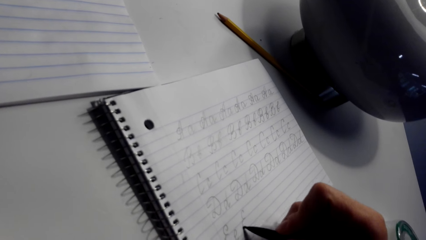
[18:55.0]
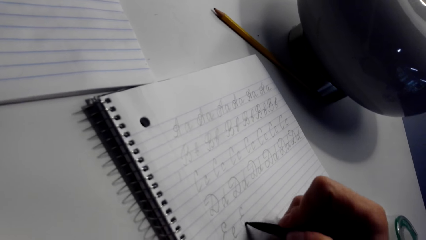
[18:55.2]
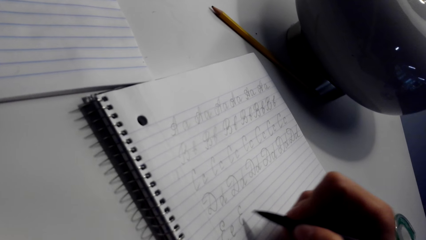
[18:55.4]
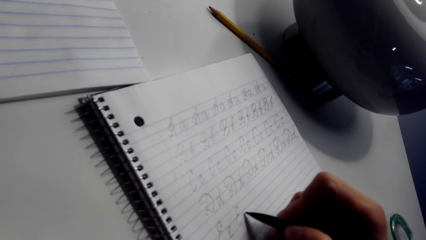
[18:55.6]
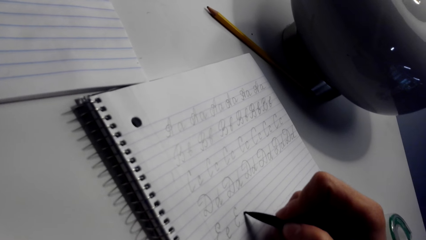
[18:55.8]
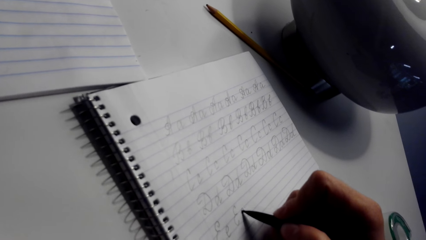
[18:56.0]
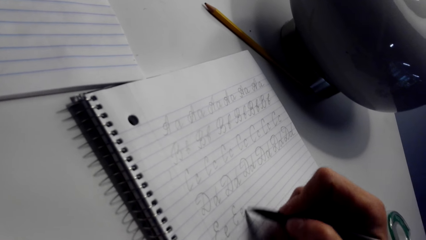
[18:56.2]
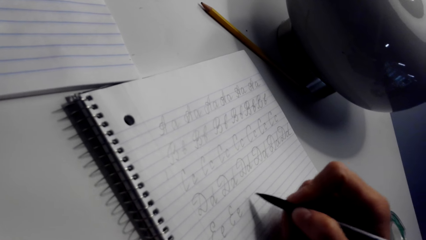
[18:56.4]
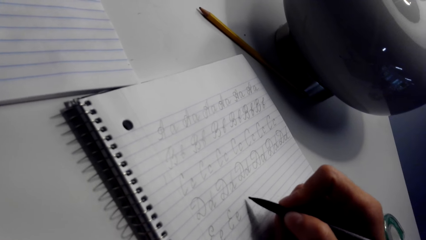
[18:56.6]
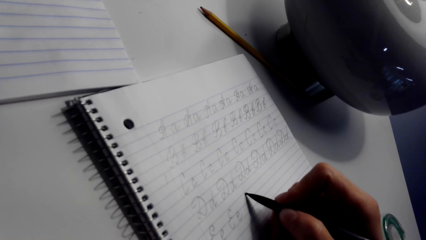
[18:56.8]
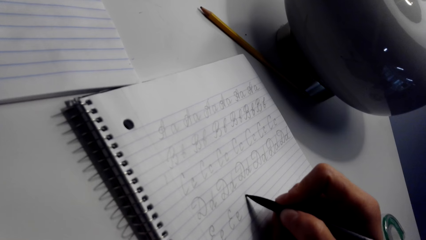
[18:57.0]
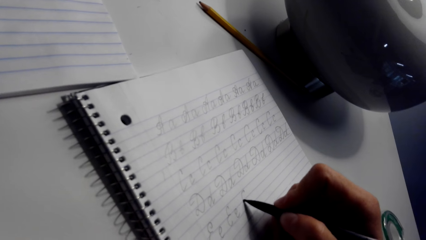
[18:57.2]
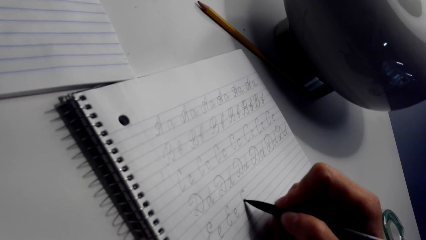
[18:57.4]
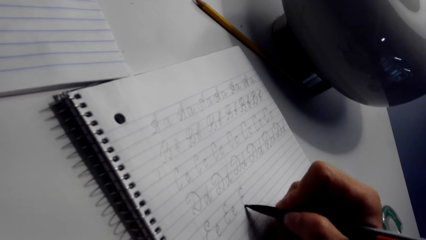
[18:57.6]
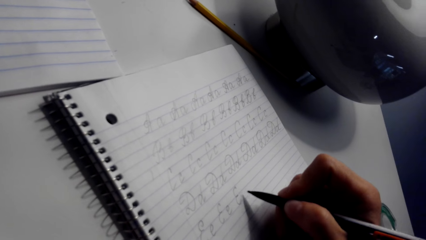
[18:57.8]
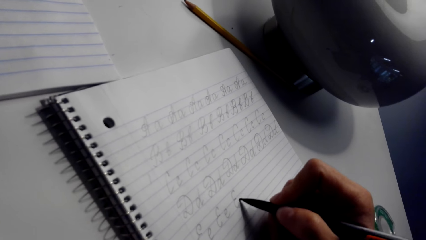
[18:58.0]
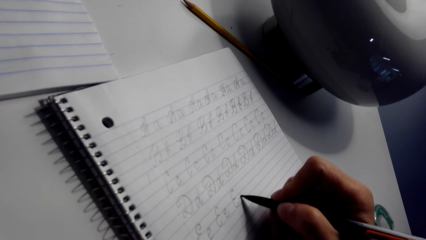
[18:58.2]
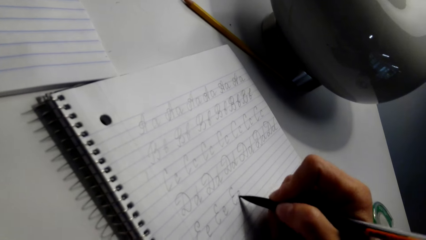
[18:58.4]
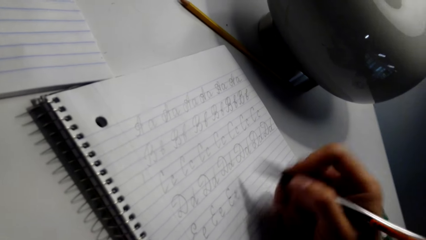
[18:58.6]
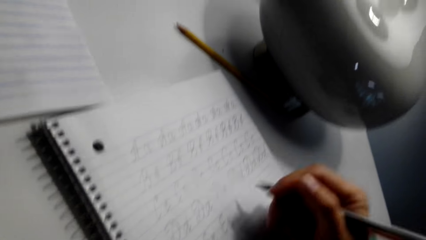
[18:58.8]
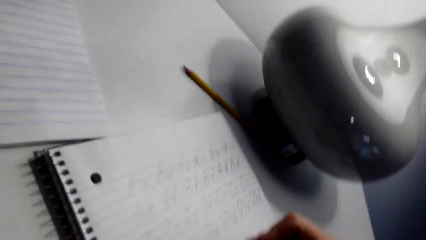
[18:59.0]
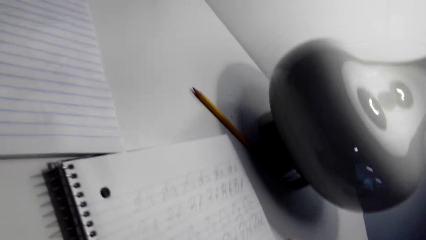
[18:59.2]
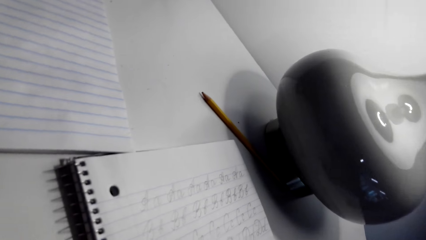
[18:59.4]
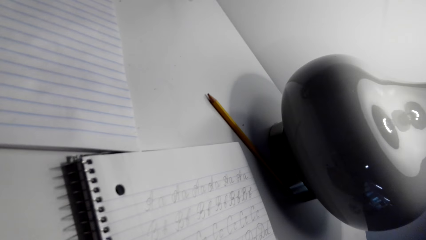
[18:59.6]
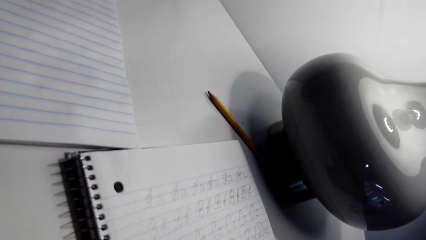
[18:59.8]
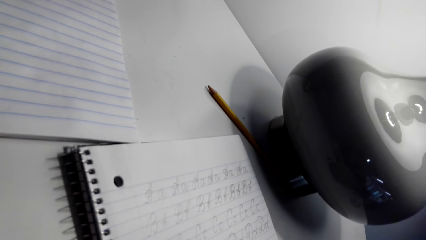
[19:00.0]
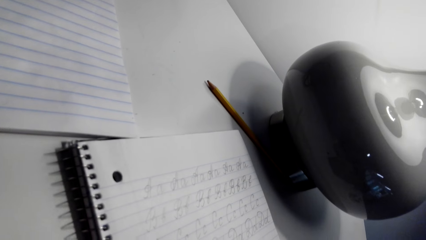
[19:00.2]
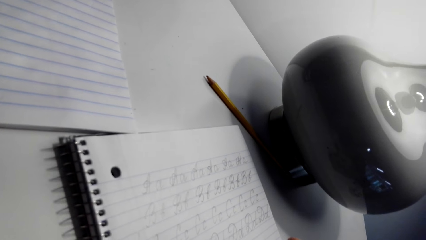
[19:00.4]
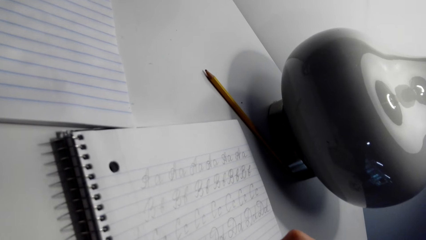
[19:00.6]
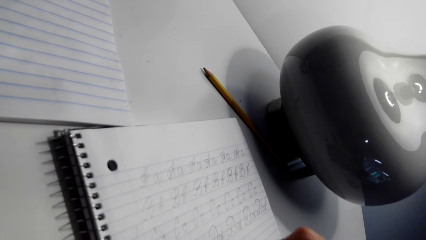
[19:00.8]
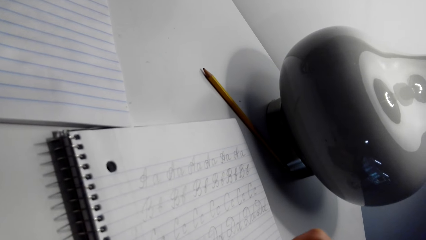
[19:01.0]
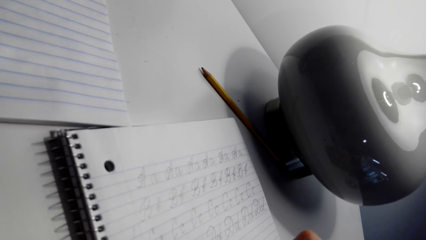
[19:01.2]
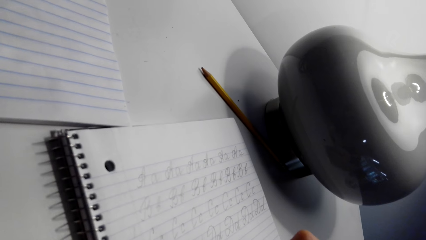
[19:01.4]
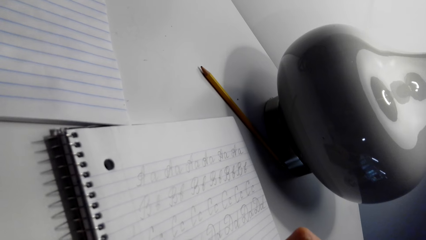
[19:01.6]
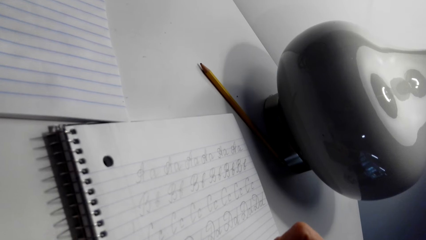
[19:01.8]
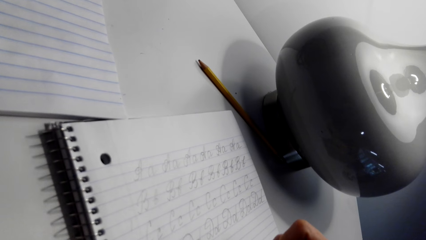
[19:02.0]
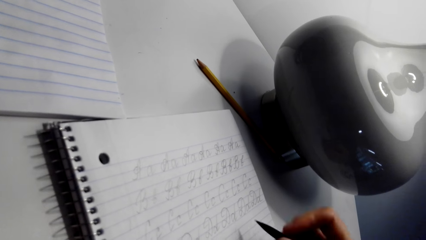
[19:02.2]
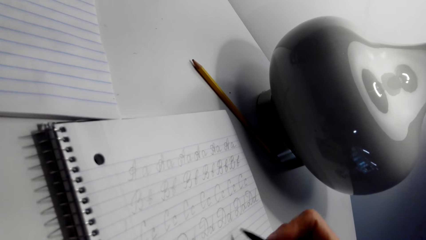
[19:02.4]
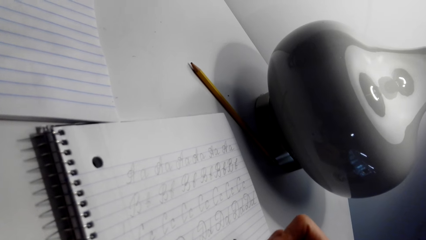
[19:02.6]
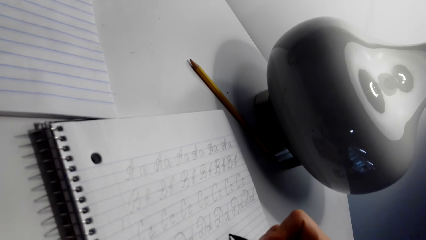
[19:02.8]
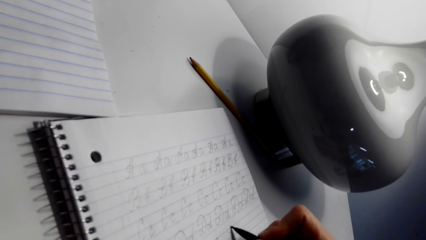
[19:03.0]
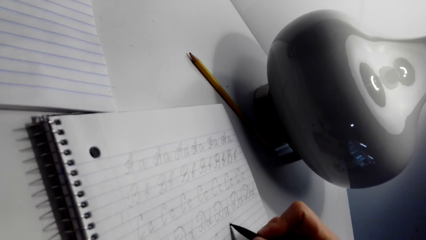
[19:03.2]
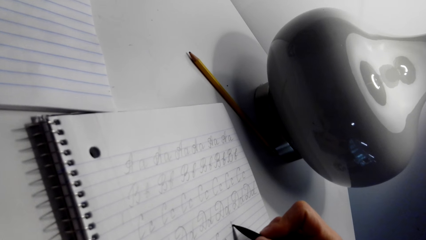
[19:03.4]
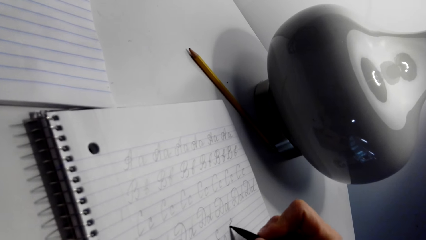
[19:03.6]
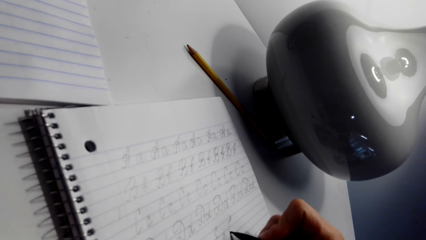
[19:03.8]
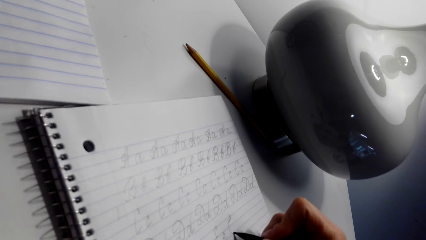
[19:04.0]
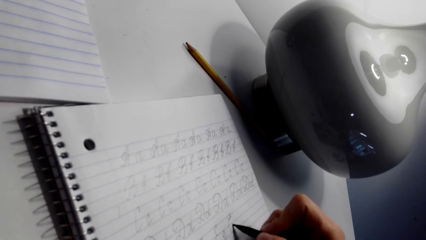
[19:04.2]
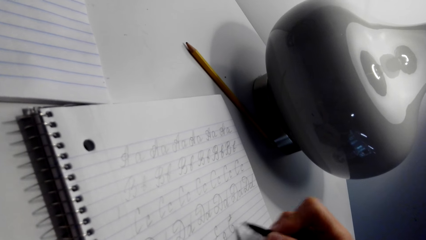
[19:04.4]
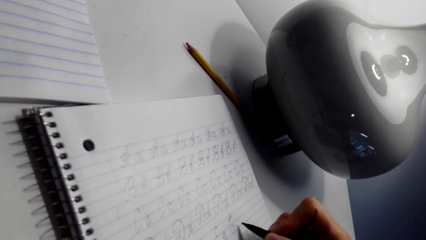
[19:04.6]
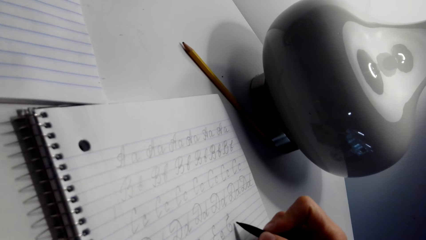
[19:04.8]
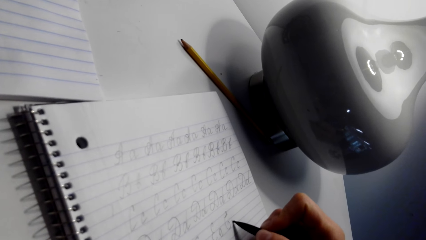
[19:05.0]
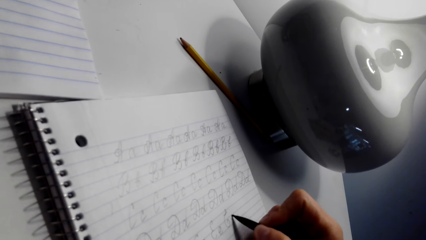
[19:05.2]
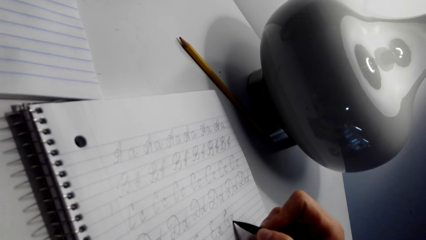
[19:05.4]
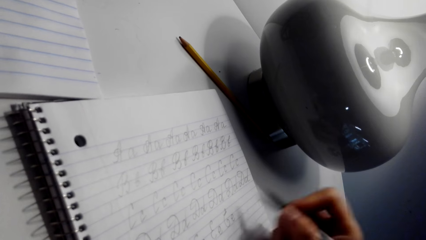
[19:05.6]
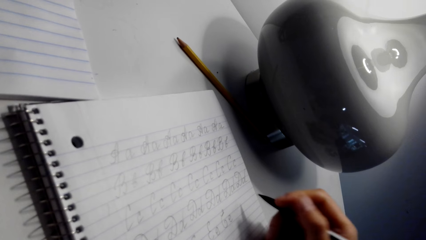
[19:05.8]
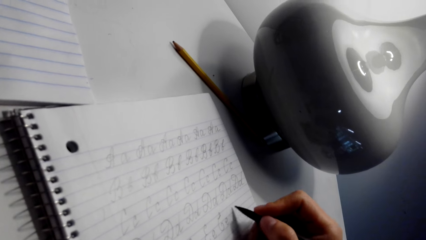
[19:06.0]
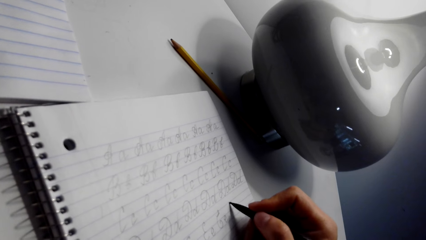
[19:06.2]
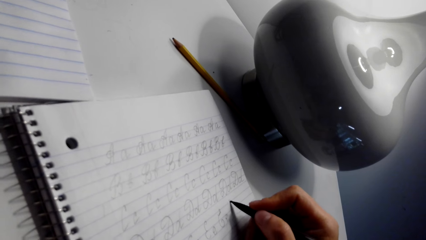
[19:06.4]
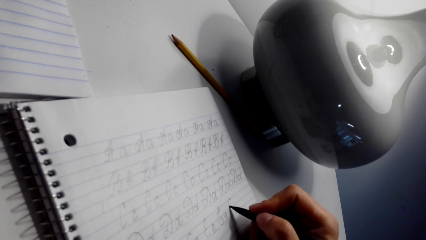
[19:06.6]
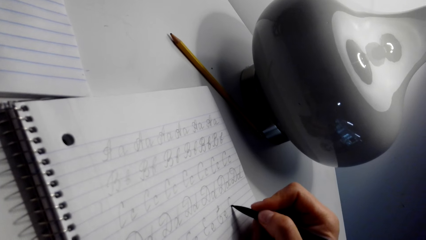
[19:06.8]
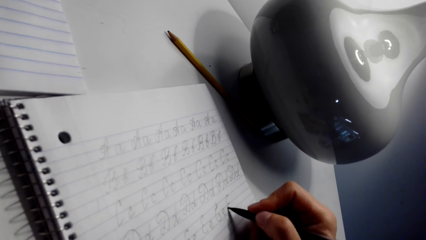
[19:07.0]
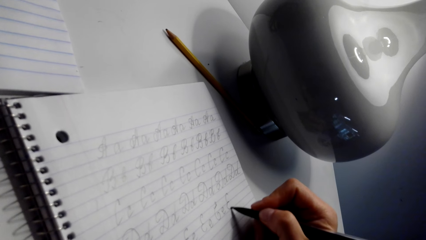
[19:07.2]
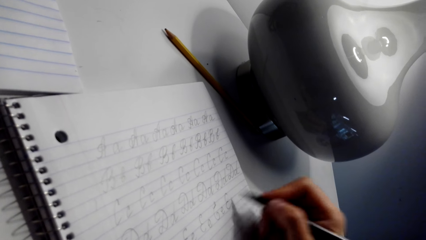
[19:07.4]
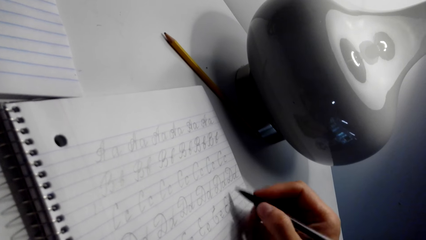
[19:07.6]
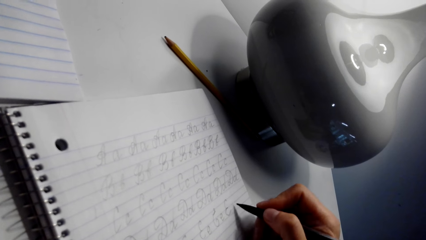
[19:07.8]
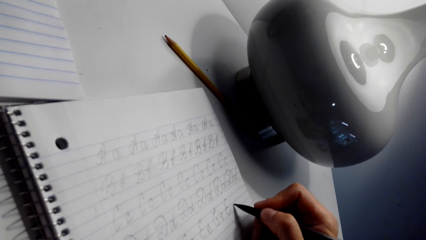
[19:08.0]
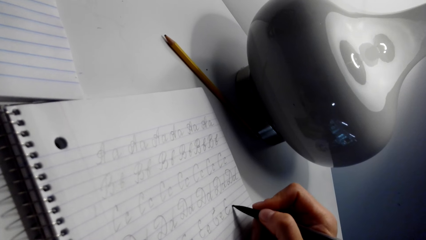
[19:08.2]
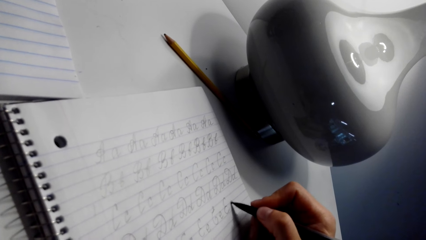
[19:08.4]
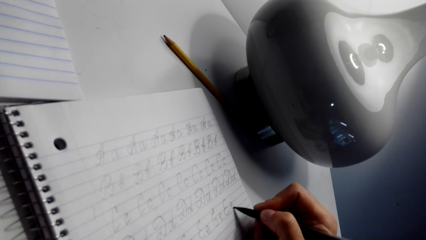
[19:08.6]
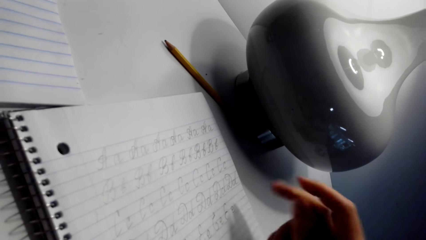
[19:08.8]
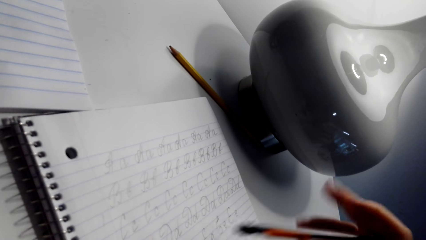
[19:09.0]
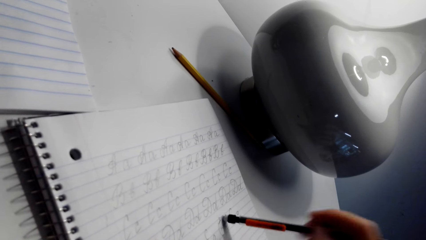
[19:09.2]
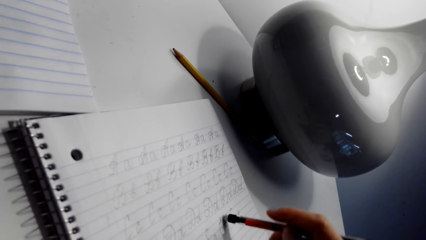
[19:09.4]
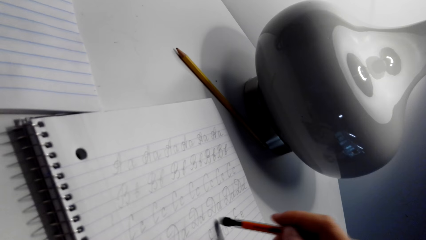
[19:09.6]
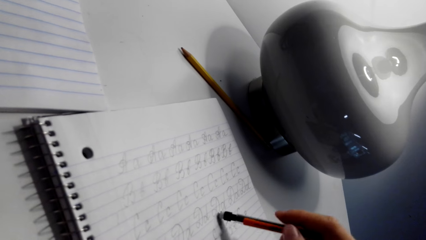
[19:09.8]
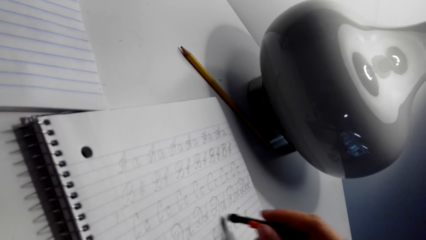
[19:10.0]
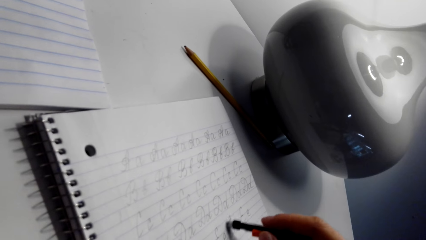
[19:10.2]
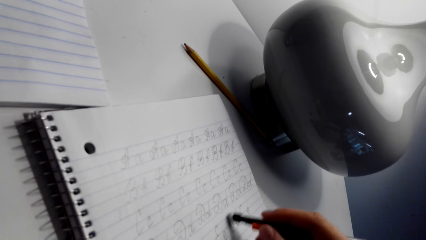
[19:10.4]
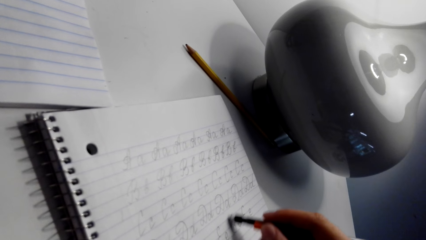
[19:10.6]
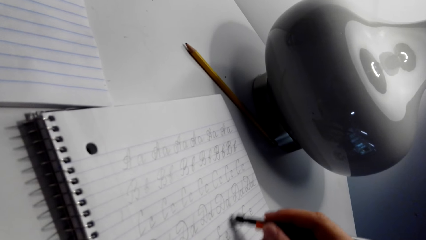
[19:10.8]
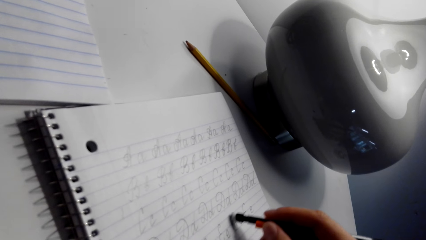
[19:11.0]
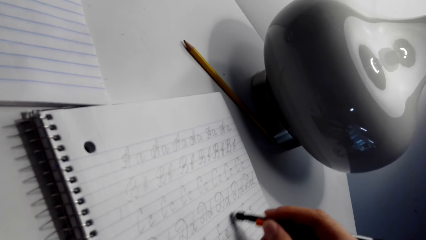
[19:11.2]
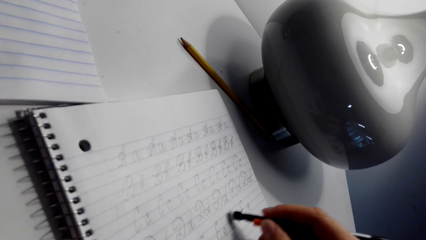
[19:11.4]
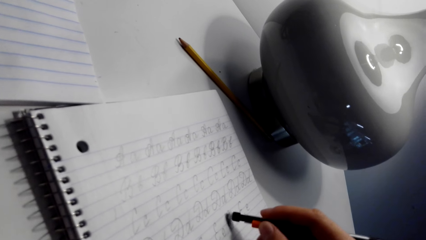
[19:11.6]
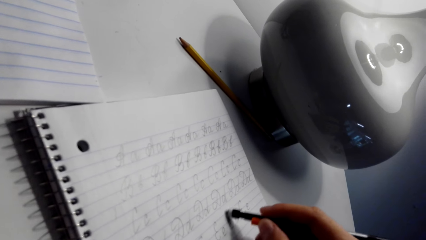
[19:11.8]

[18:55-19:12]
The camera wearer looks around. They write on the notebook with a pen. They write on the notebook with a pen again. They turn the pen. They erase the writing on the note with an eraser.
